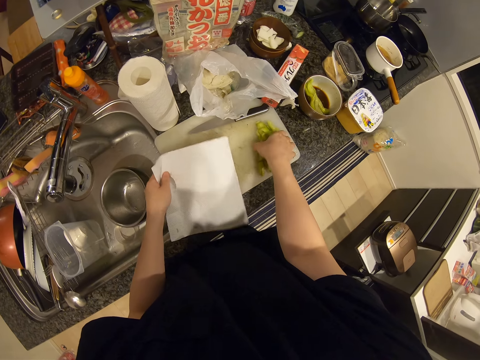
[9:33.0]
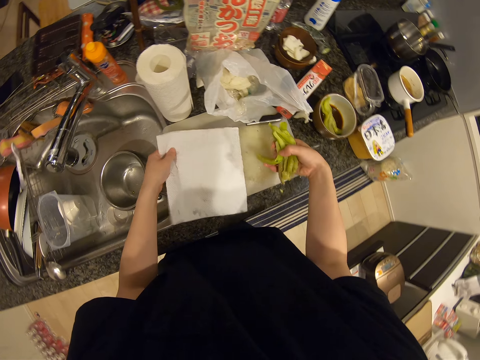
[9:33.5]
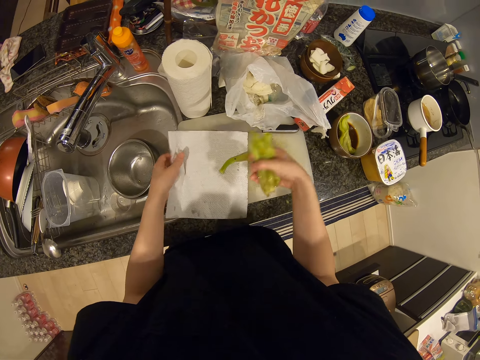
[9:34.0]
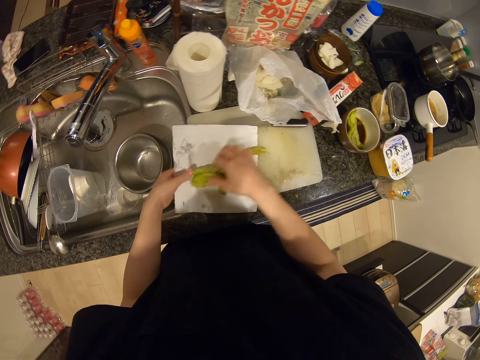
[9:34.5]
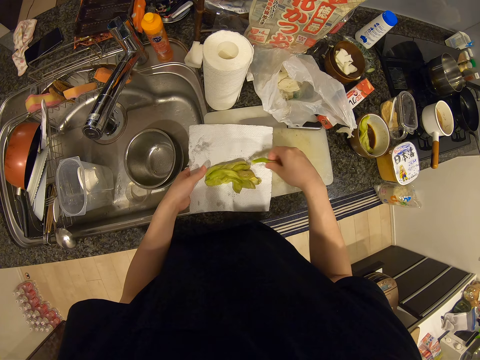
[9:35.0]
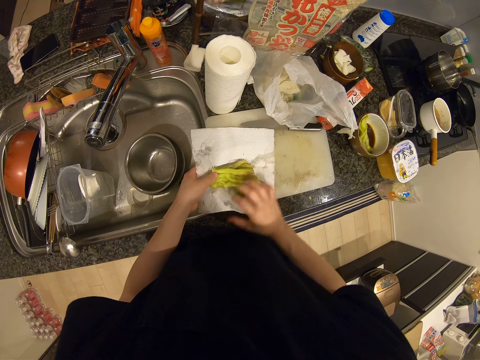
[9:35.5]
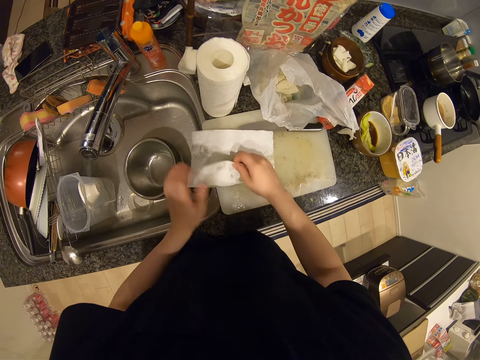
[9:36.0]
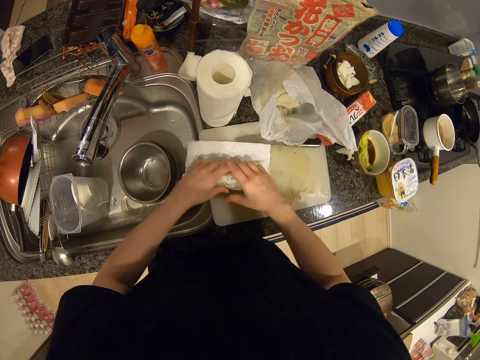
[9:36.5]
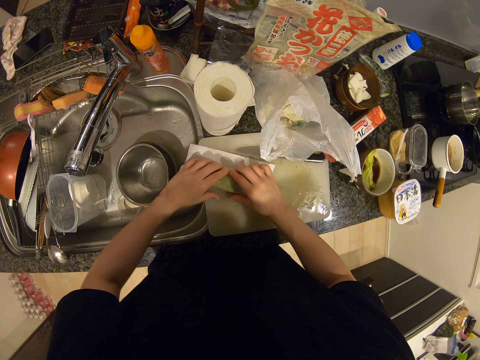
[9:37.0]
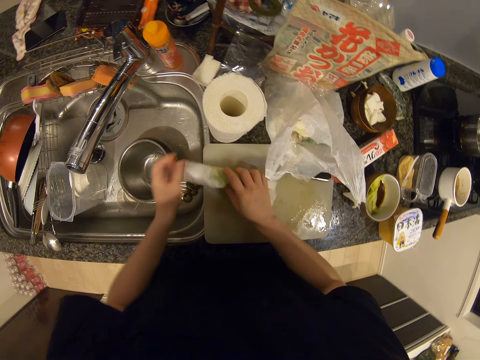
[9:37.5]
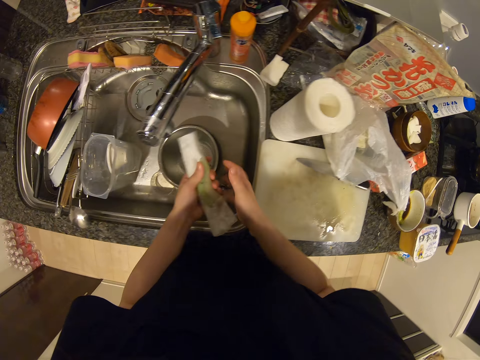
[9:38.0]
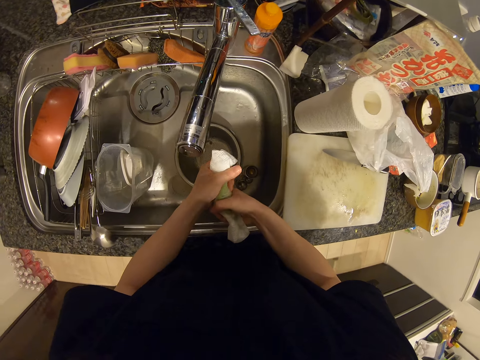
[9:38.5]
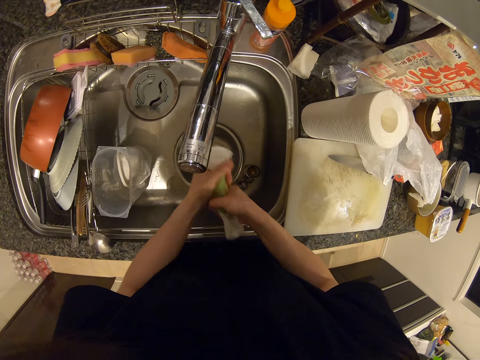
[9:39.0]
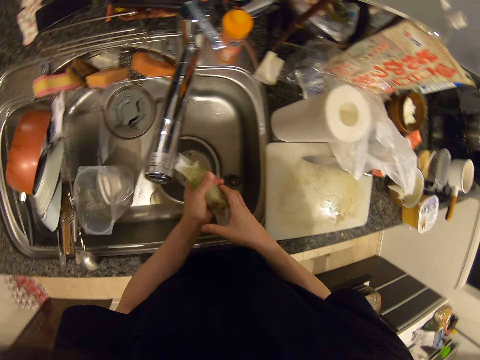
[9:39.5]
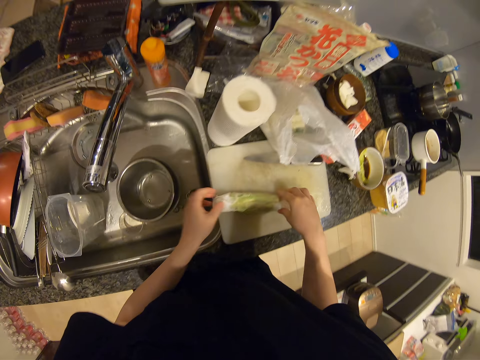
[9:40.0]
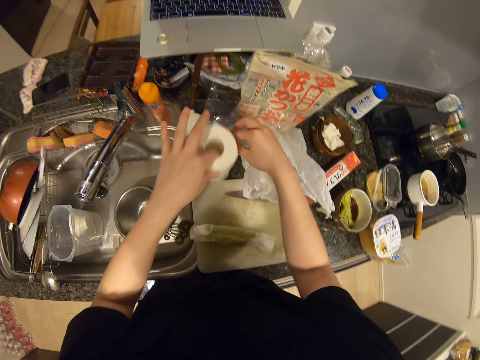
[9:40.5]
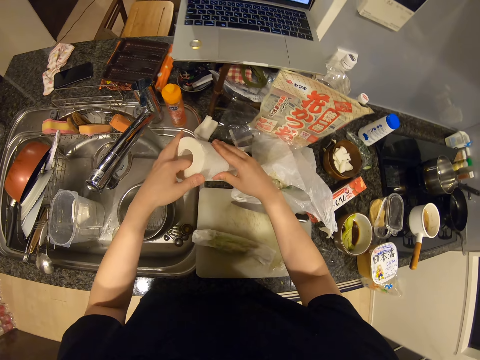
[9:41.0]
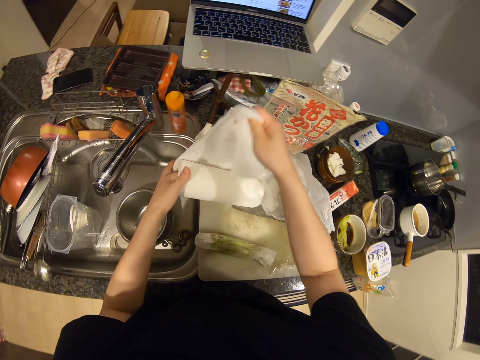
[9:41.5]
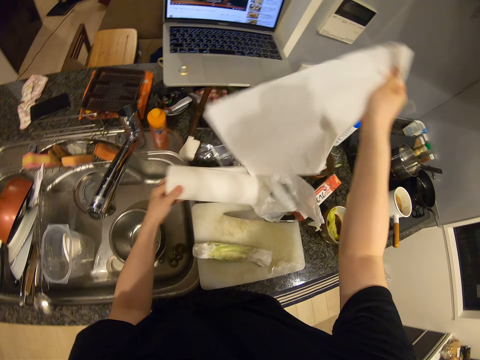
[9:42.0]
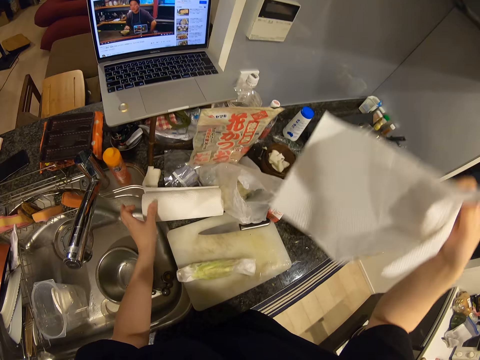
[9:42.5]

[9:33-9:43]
The camera wearer places the kitchen tissue or paper towel on the chopping board. They pack the vegetable on the chopping board. They place the vegetable on the paper towel. They wrap the vegetable with the paper towel. They squeeze liquid from the vegetable. They drop the vegetable on the chopping board. They cut a paper towel from the roll of paper towel.

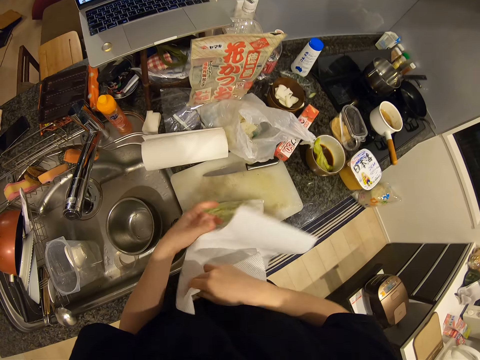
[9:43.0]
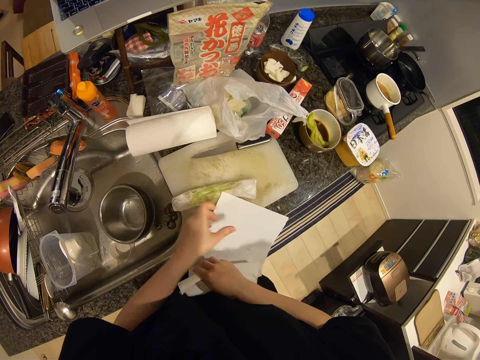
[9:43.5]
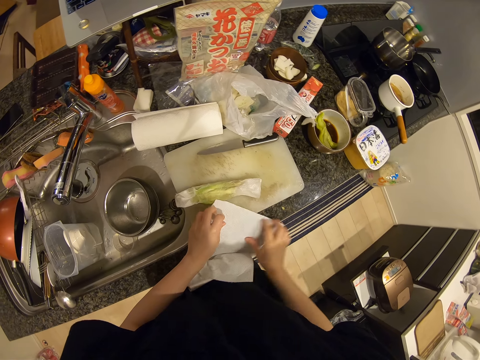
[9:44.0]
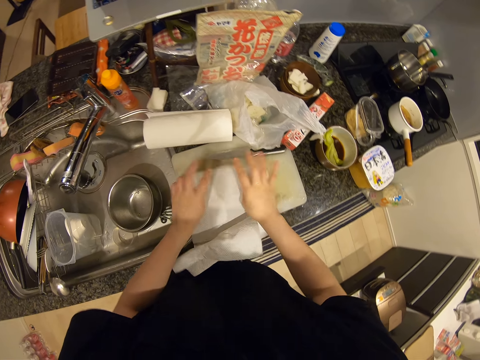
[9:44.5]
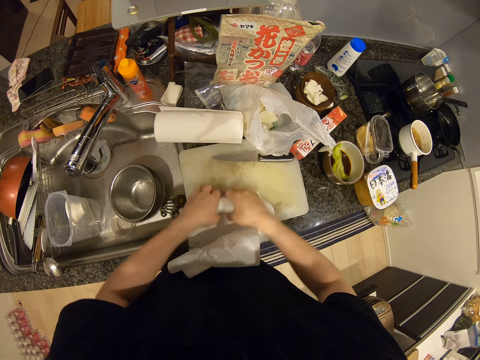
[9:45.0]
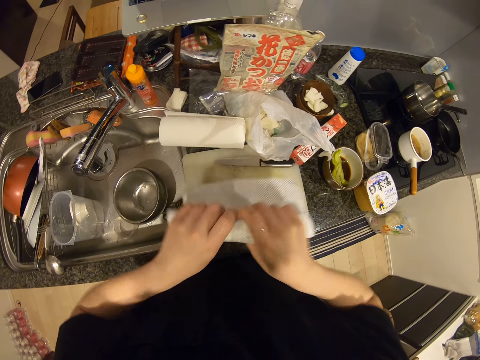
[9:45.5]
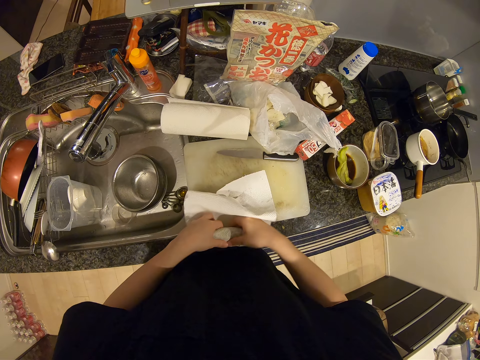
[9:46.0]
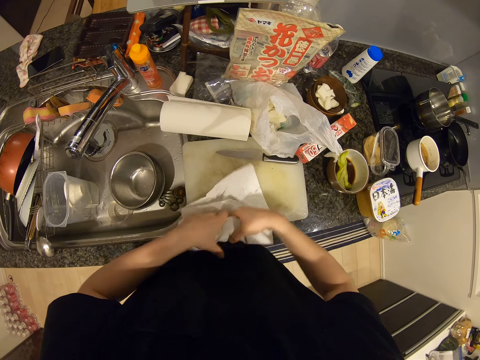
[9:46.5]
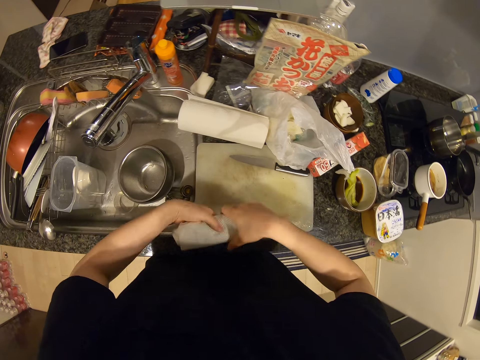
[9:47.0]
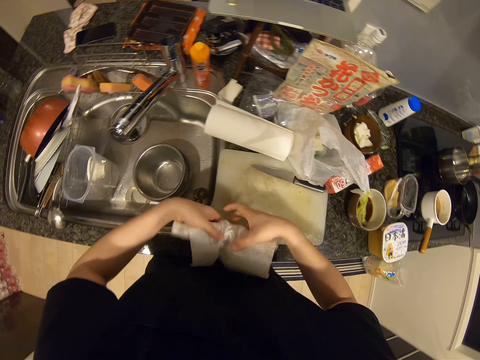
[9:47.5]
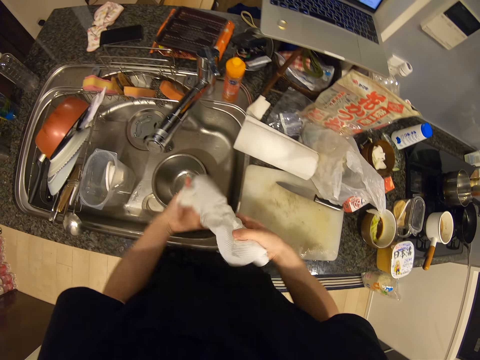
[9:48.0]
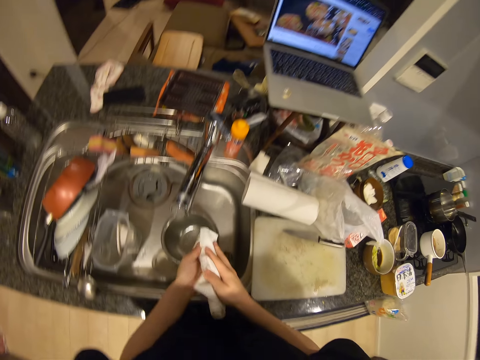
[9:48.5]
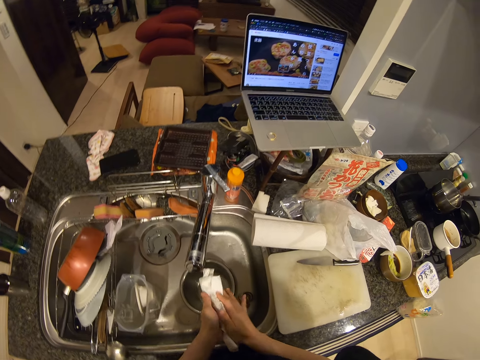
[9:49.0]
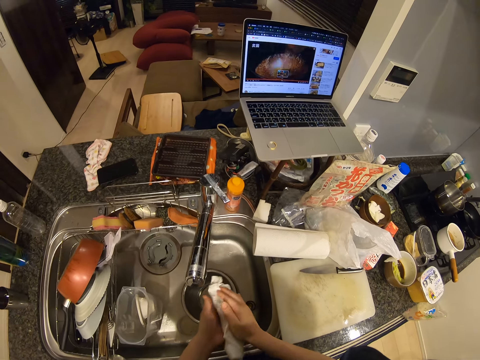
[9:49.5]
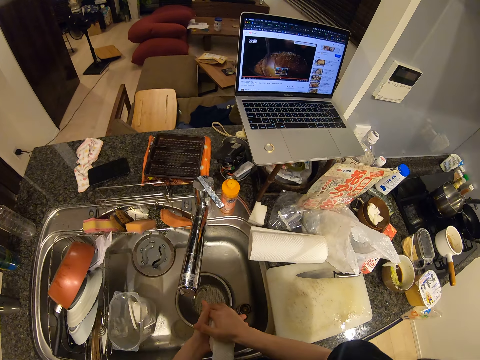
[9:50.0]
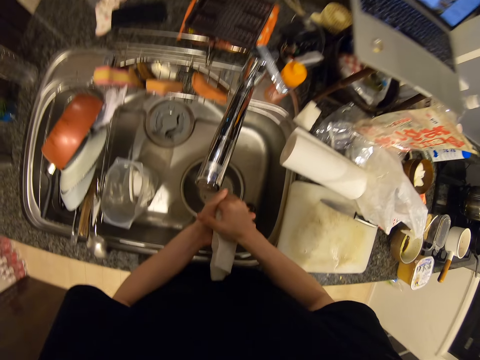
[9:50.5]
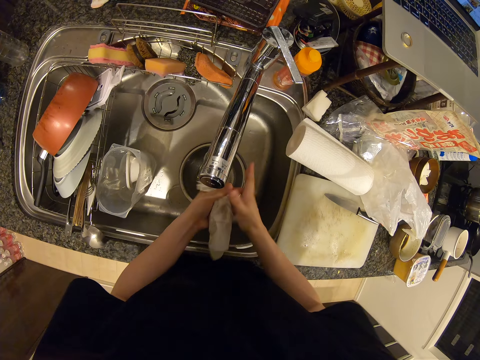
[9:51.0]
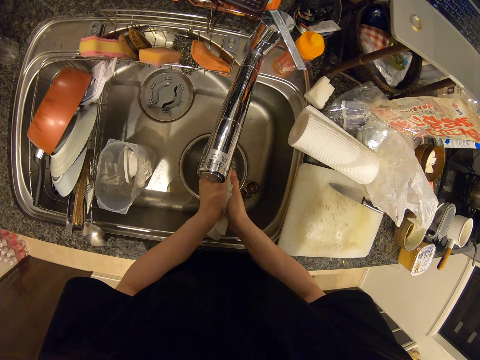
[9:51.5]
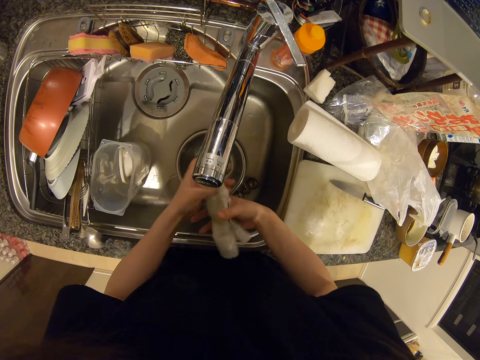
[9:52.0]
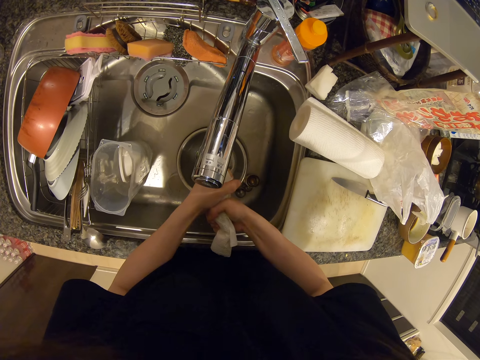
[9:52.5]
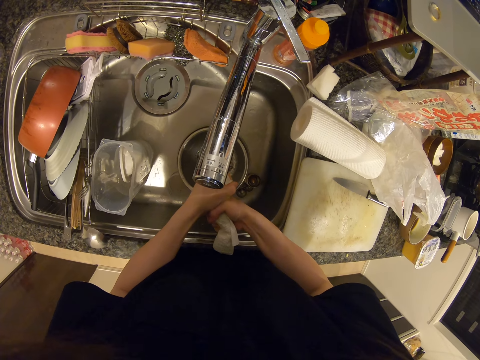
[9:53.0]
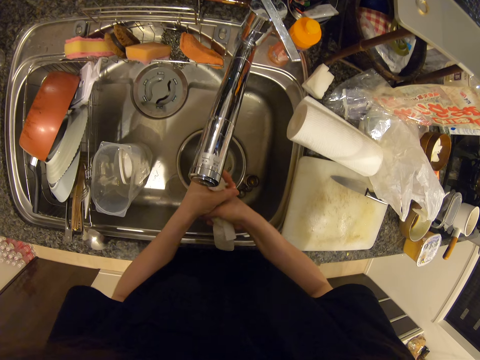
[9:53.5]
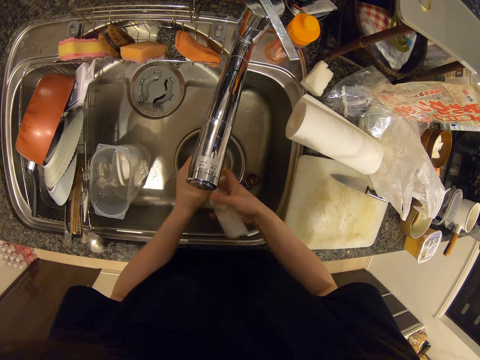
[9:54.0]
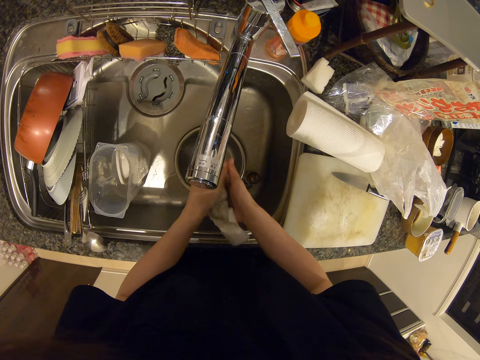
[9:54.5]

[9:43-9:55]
The camera wearer wraps the vegetable with the paper towel. They squeeze liquid from the vegetable.

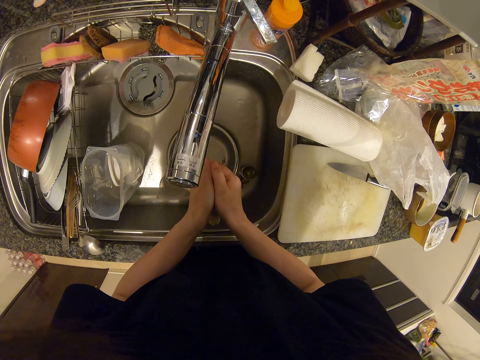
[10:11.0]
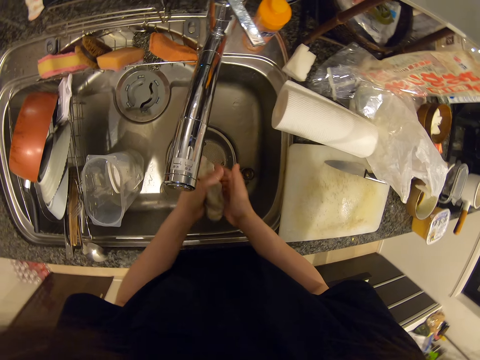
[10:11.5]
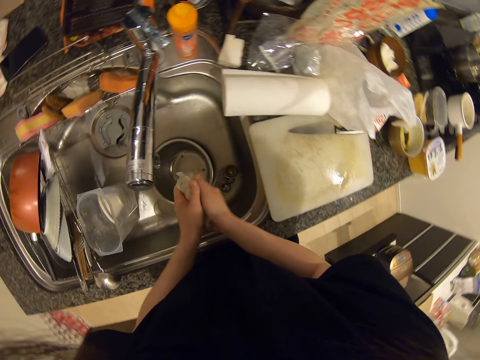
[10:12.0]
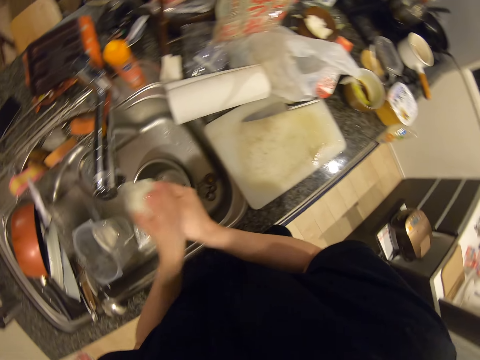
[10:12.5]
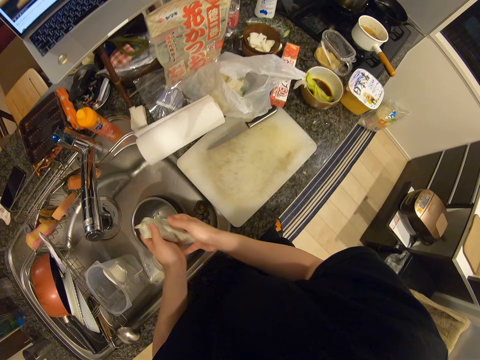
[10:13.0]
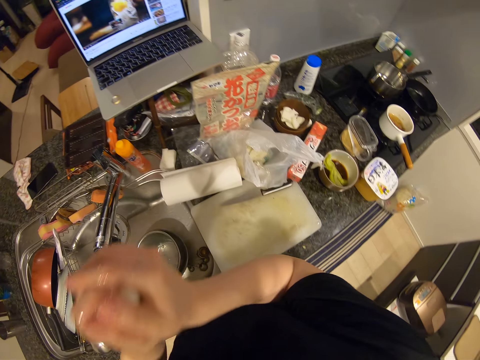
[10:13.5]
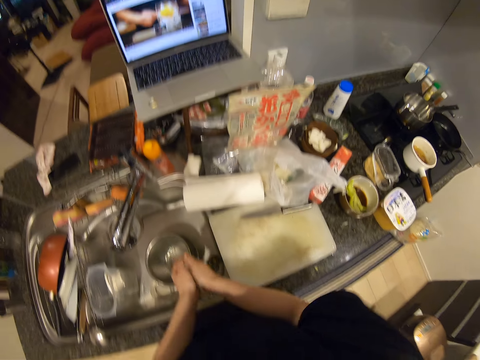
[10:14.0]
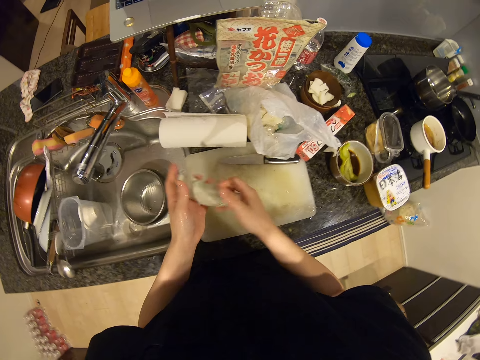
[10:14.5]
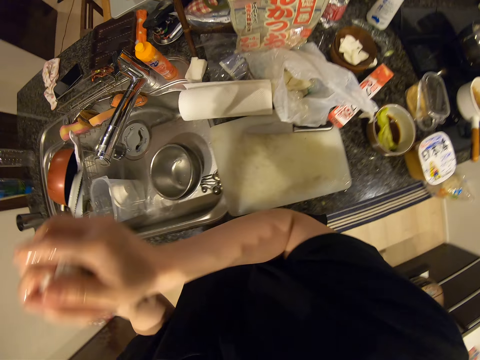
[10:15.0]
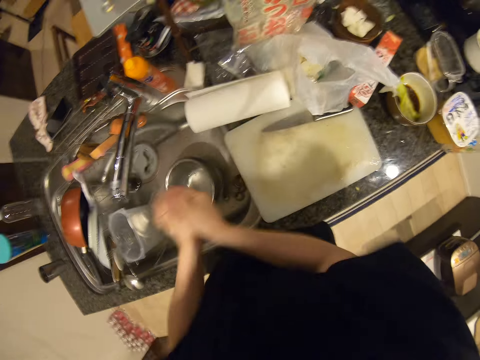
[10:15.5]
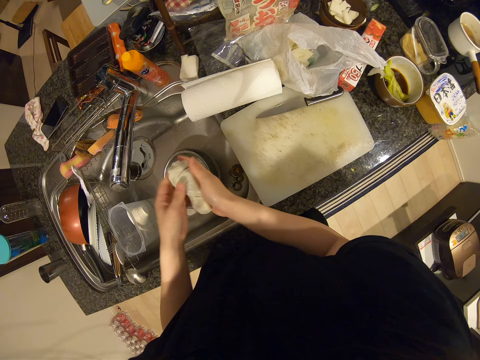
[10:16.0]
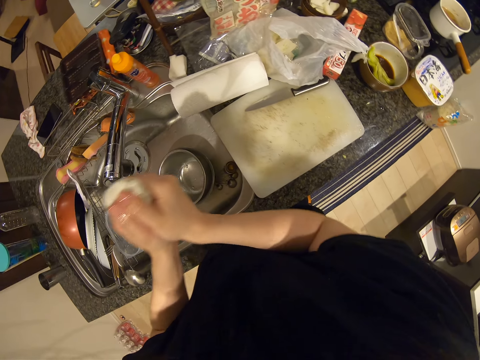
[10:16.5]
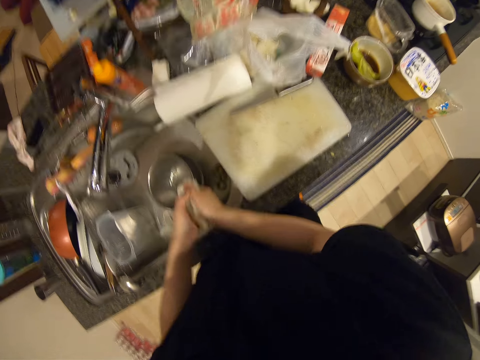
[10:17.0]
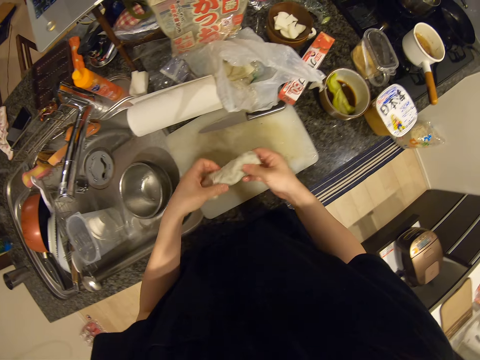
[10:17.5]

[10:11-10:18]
The camera wearer drains the water on the vegetable.
